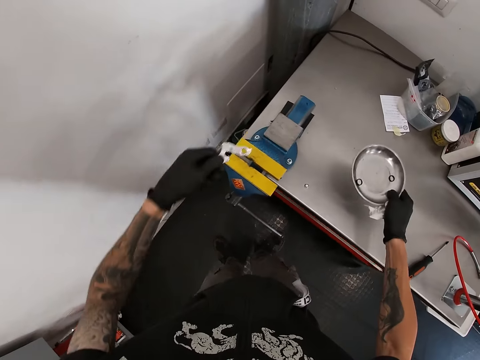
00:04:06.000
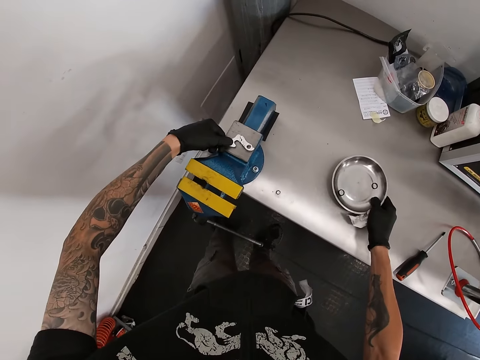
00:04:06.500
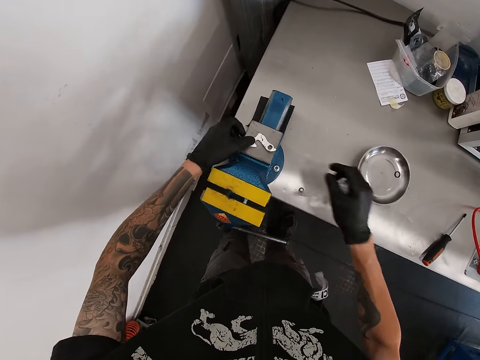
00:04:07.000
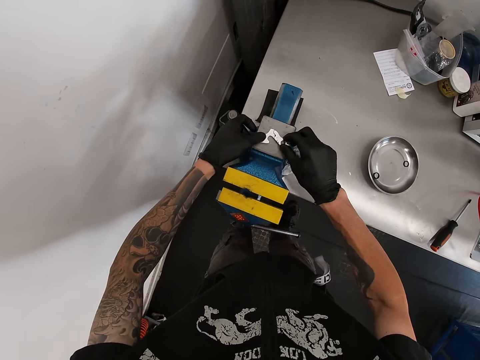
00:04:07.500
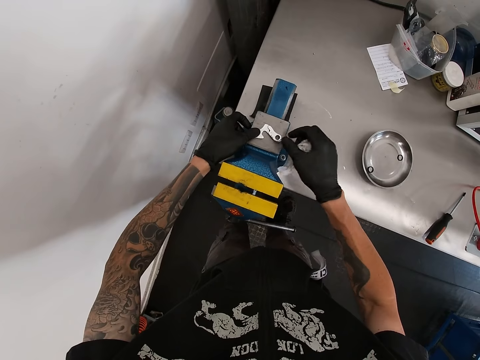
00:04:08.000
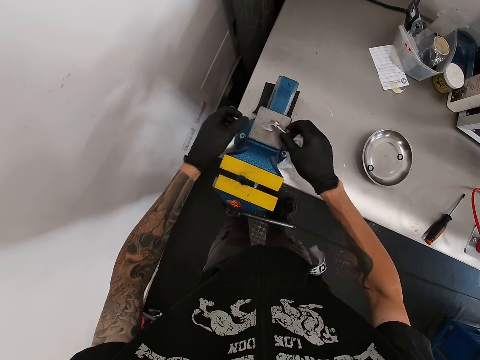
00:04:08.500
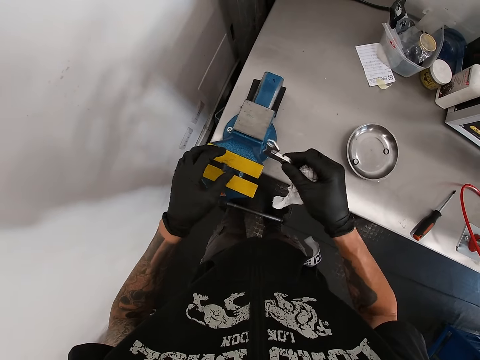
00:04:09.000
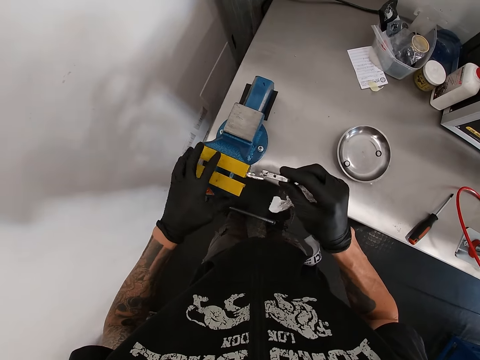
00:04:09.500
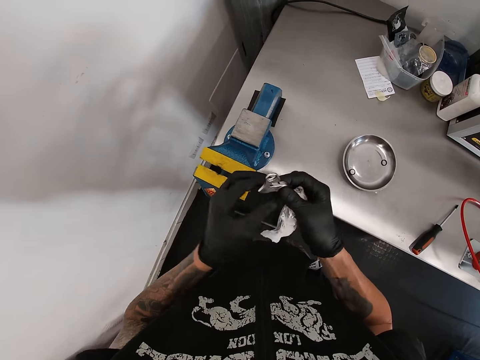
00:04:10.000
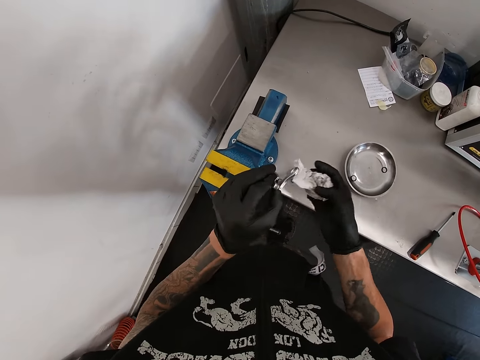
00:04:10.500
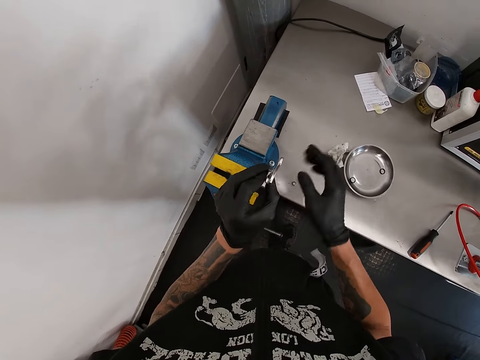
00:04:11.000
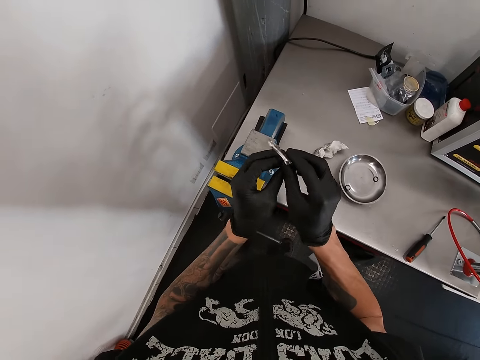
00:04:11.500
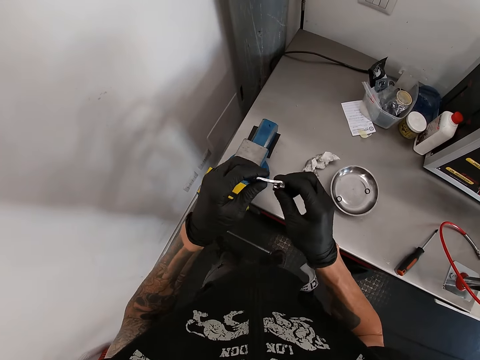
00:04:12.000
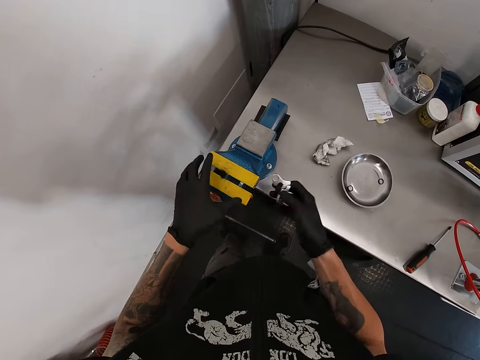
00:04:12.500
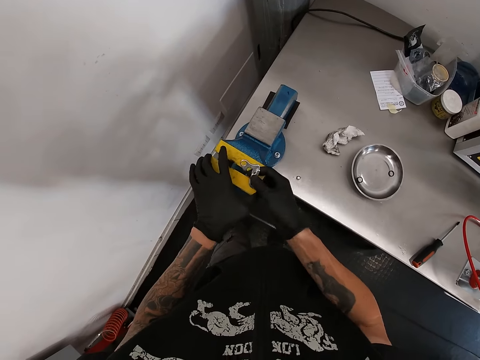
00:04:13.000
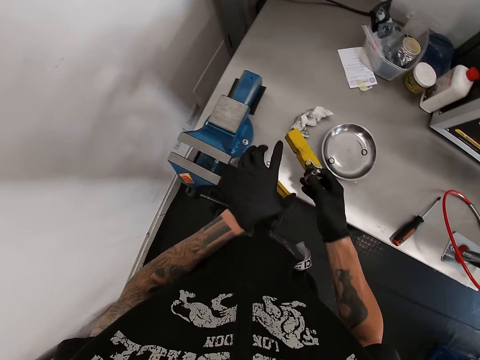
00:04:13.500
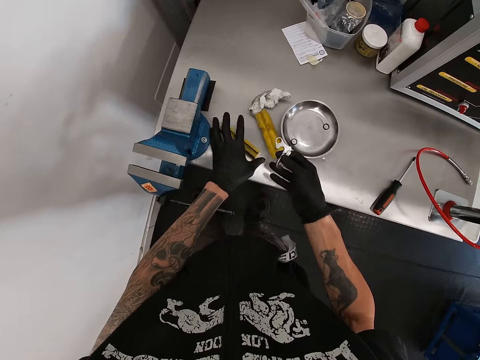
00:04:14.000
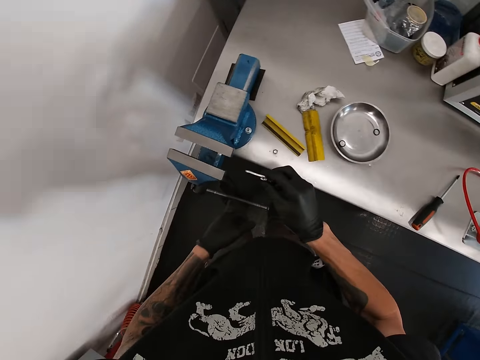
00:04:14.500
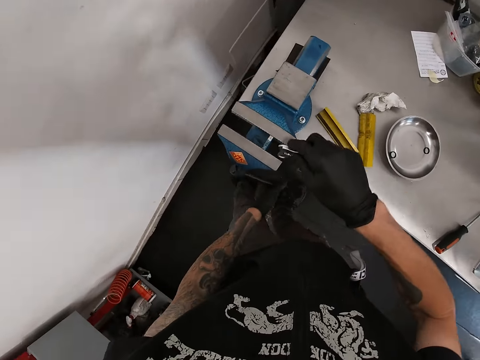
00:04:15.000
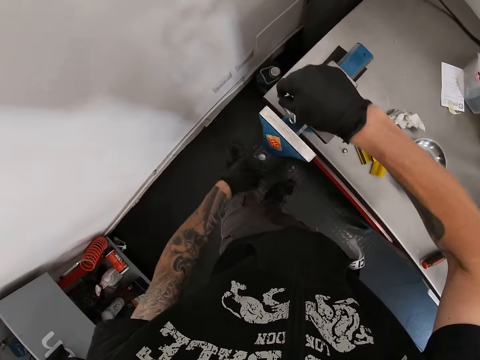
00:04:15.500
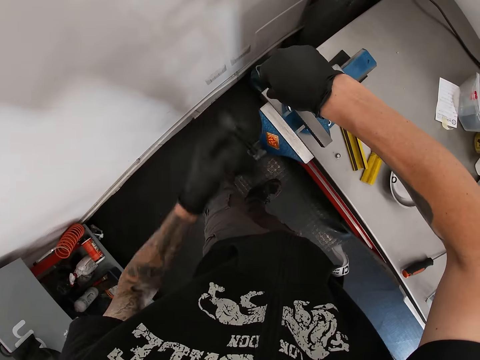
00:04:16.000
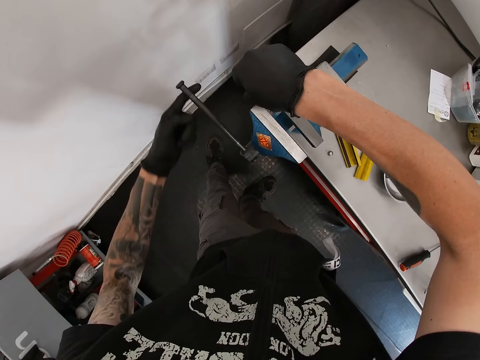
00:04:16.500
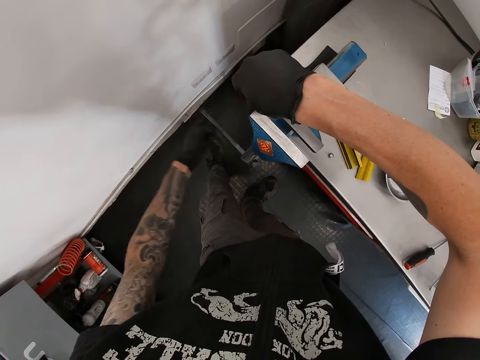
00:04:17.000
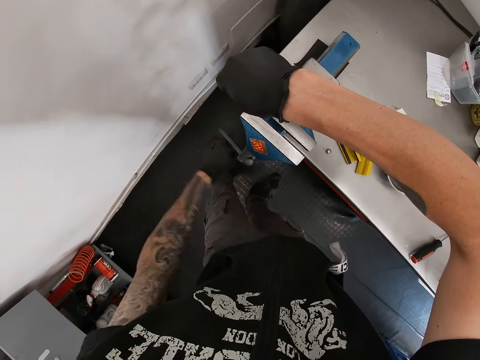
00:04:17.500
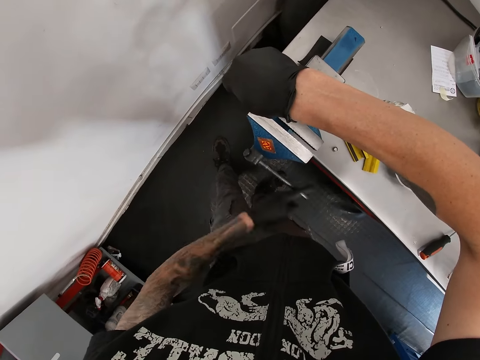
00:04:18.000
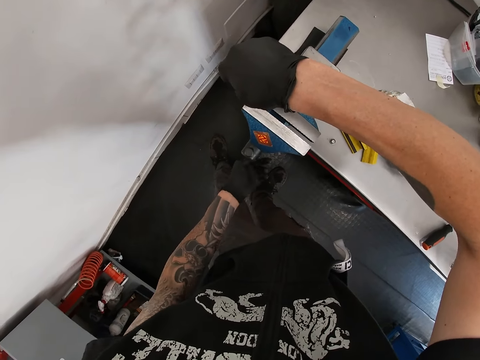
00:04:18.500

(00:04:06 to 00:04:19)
The camera wearer drops the bicycle part on the bench vice and drops the stainless plate on the table with his right hand. He positions the bicycle part on the bench vice. He picks up the bicycle part from the bench vice with his right hand. He touches the bench vice with his left hand. He examines the bicycle part in his hands. He drops the tissue paper on the table with his right hand. He examines the bicycle part in his hands. He removes two vice jaw protectors from the bench vice with his hands. He drops the vice jaw protectors on the table with his hands. He tightens the jaws of the bench vice with the bench vice handle. He inserts the bicycle part between the jaws of the bench vice with his right hand. He tightens the gear rear derailleur hanger with a spanner.

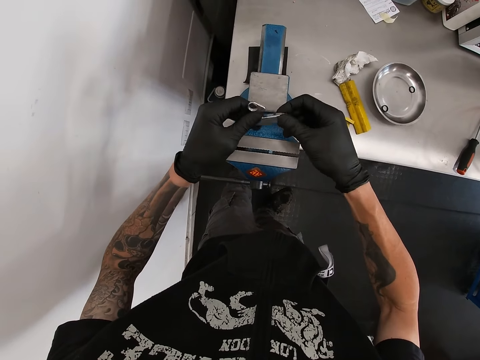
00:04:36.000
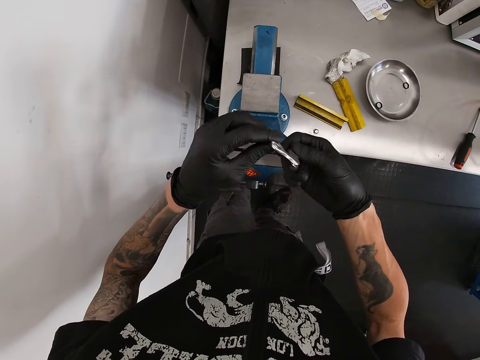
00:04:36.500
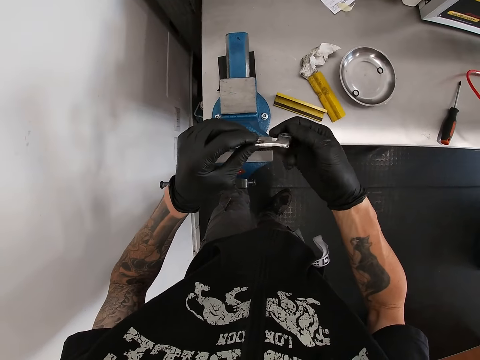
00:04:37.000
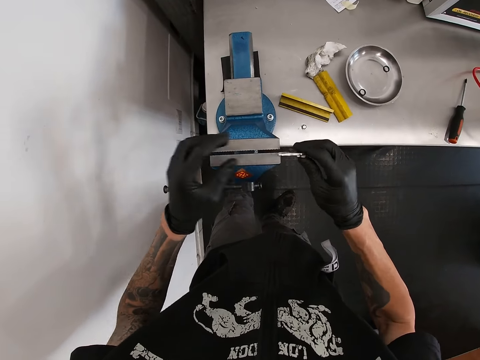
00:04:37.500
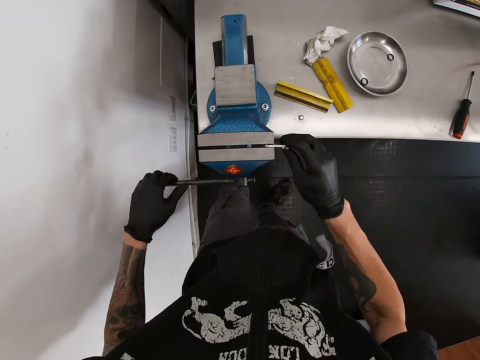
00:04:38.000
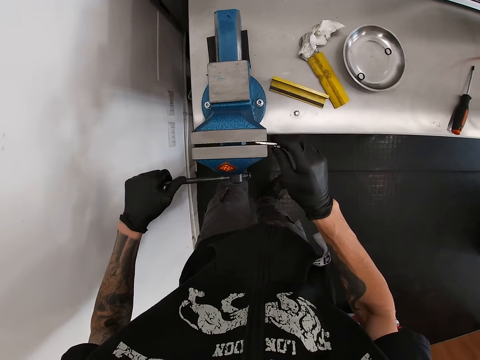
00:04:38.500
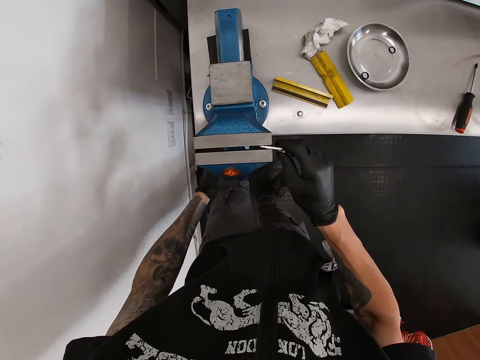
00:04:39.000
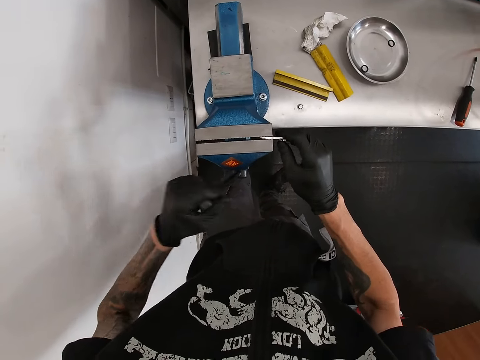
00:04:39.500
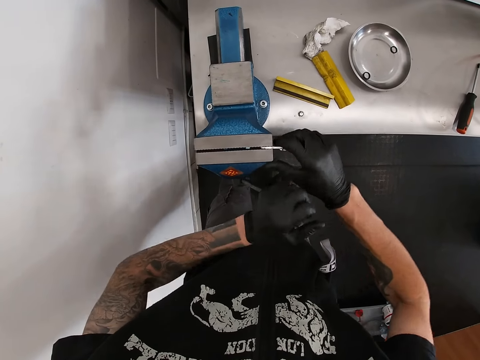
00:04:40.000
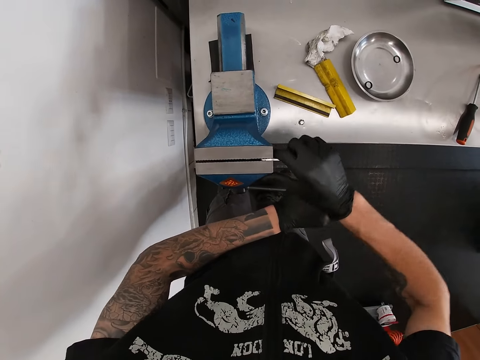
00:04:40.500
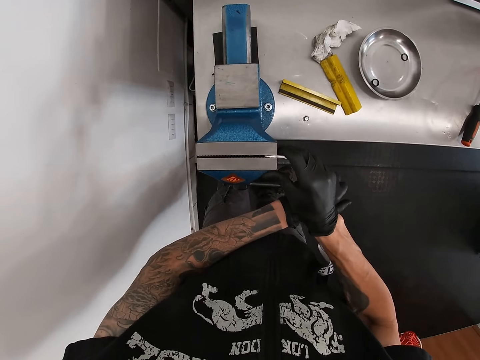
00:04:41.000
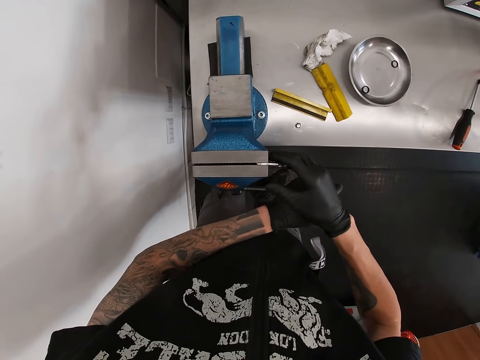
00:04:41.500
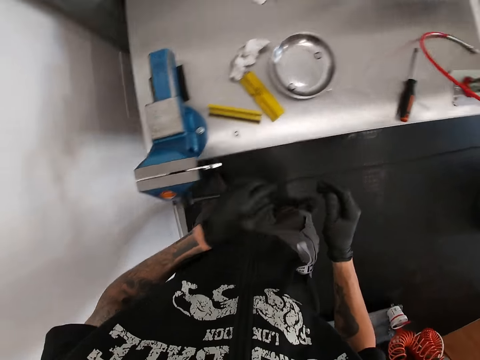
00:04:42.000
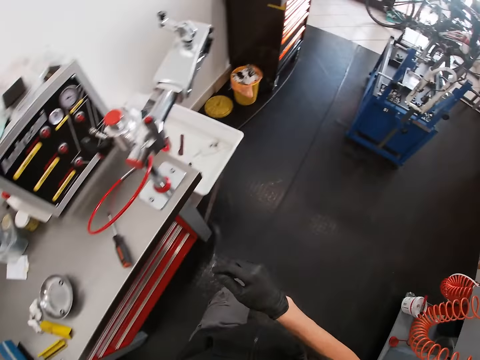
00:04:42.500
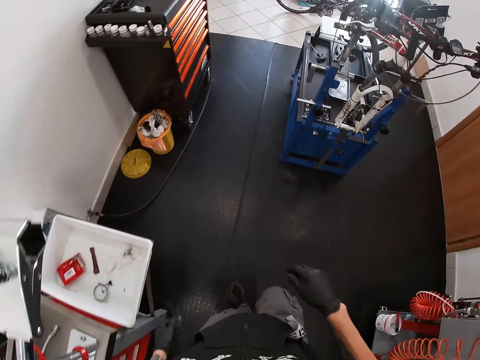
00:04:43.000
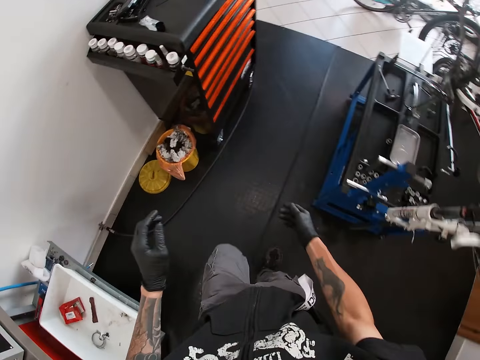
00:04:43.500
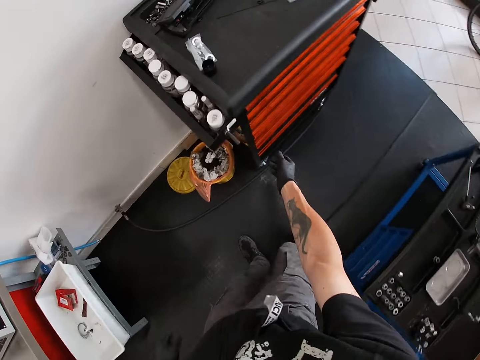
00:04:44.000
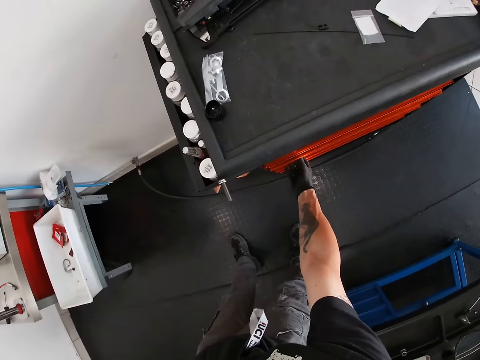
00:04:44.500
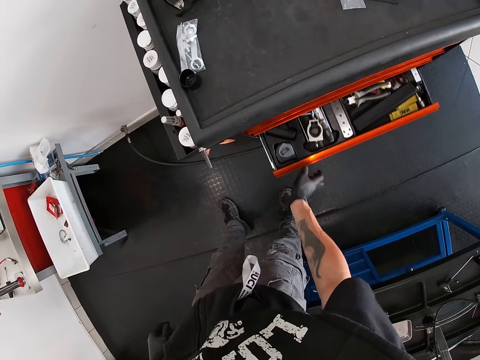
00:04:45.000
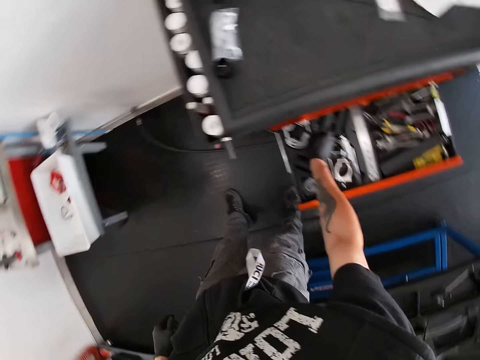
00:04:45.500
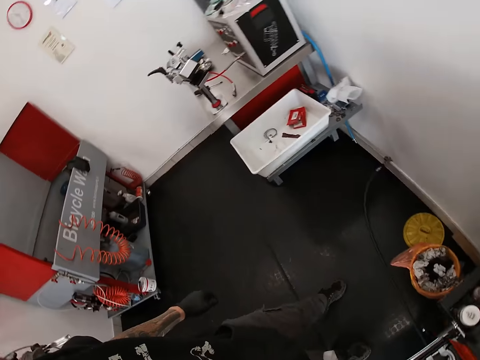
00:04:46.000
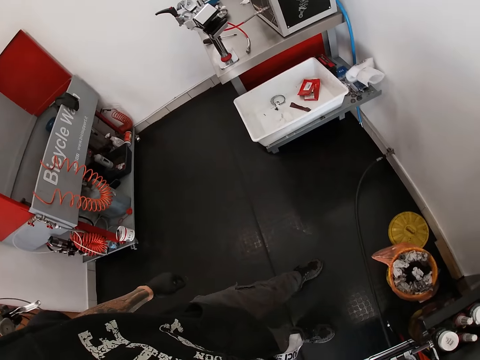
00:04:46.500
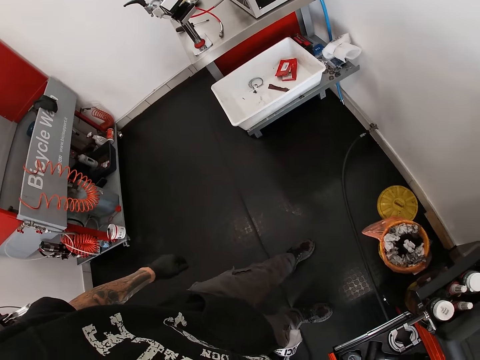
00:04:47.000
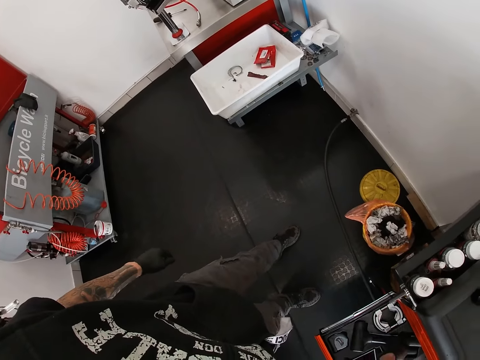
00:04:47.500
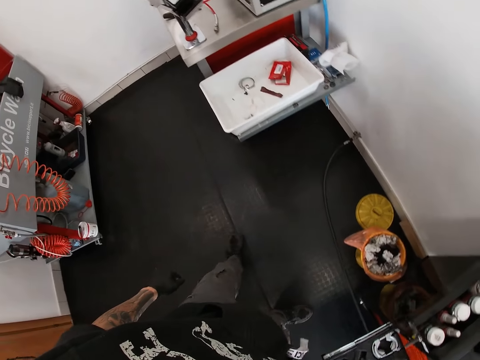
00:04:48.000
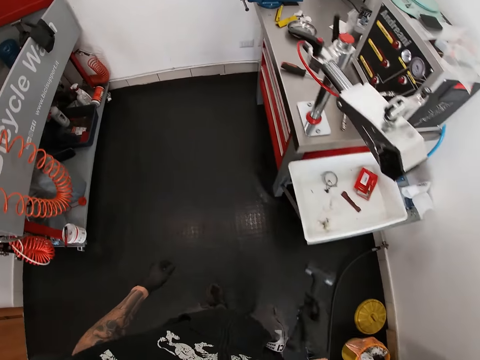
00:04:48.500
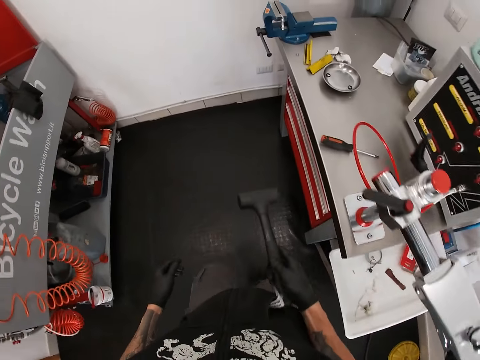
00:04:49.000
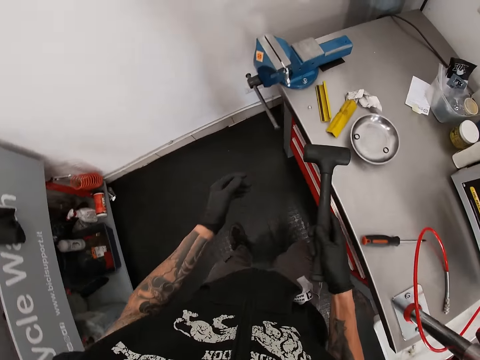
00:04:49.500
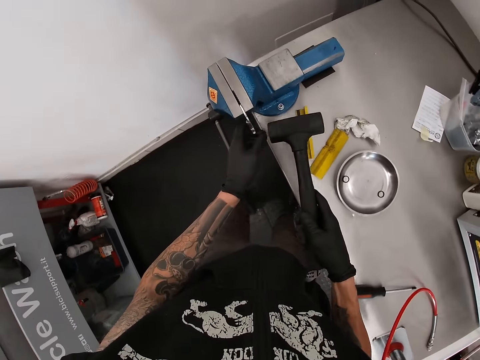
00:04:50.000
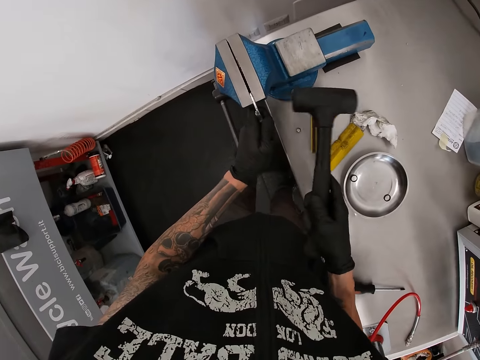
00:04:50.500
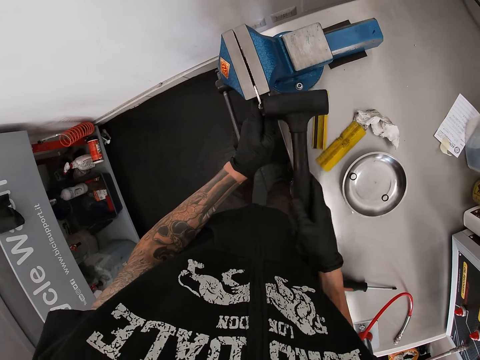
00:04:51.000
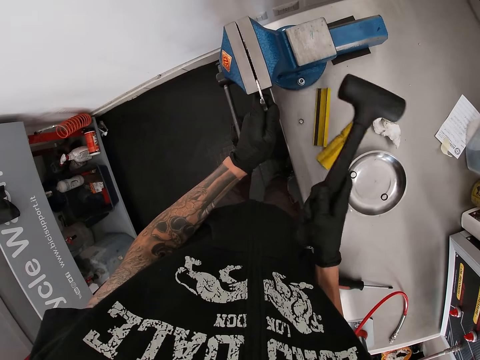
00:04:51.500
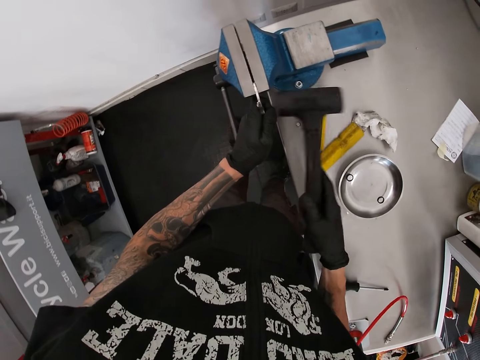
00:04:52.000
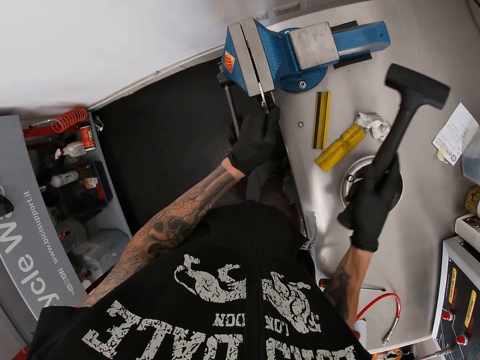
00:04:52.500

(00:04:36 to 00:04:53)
The camera wearer examines the bicycle part in his hands. He picks the gear rear derailleur hanger. He inserts the bicycle part between the jaws of the bench vice with his right hand and holds the bench vice handle with his left hand. He tightens the jaws of the bench vice with the bench vice handle. He opens a drawer with his right hand. He picks a hammer from the tools cabinet with his right hand. He walks towards the workbench in the workshop. He supports the gear shift in the sliding jaw with his left hand. He hits the gear shift in the sliding jaw with the hammer in his right hand.
